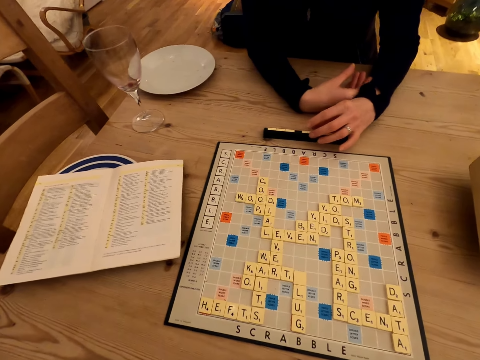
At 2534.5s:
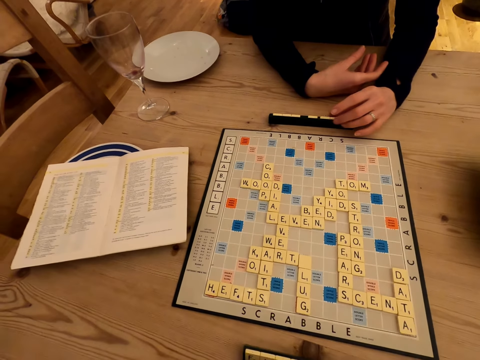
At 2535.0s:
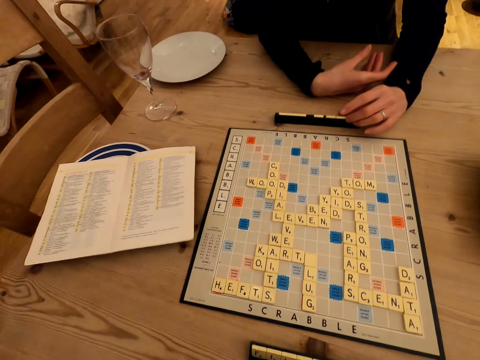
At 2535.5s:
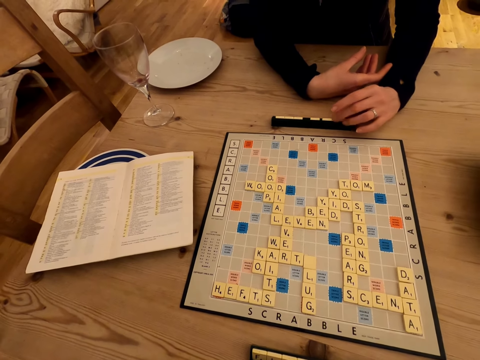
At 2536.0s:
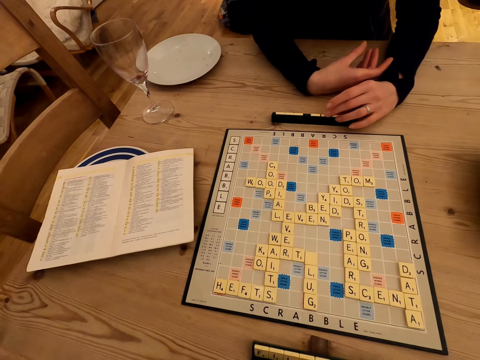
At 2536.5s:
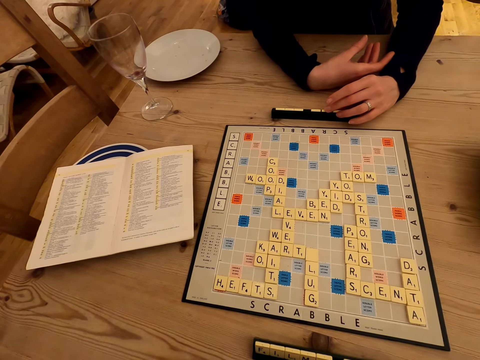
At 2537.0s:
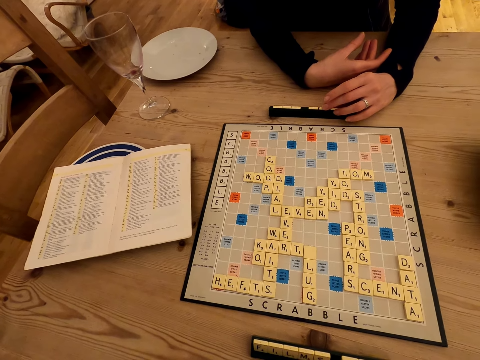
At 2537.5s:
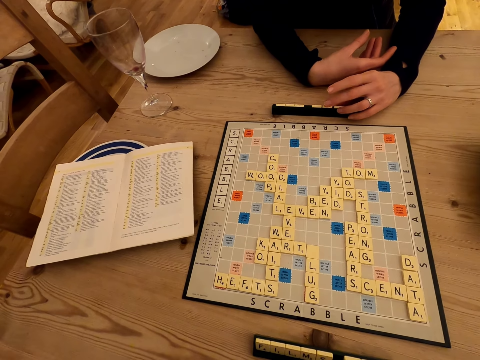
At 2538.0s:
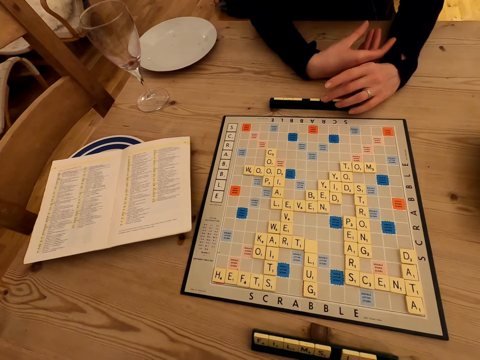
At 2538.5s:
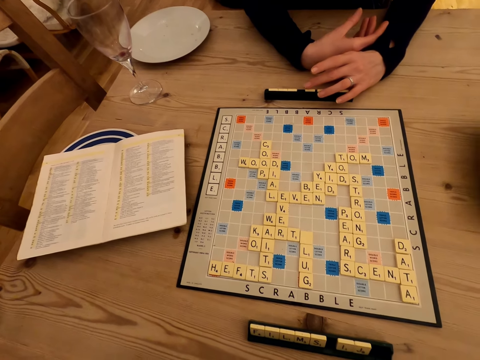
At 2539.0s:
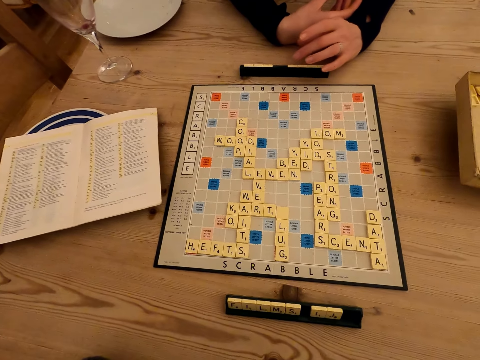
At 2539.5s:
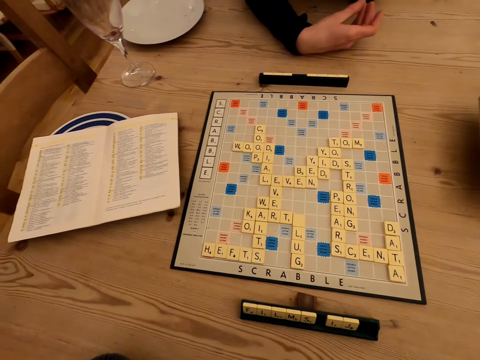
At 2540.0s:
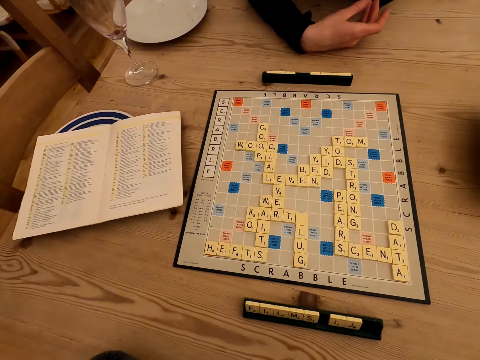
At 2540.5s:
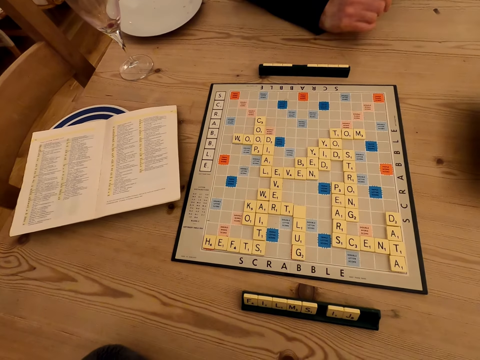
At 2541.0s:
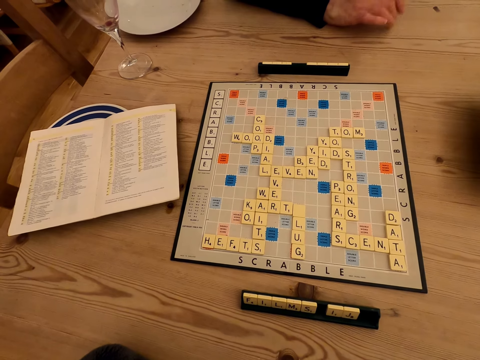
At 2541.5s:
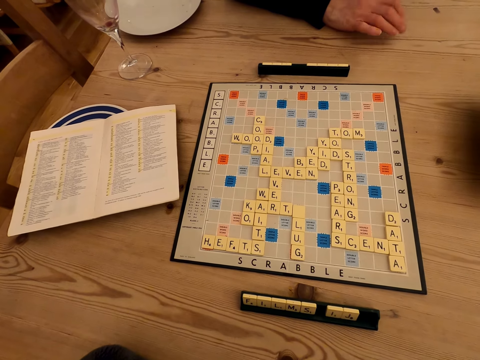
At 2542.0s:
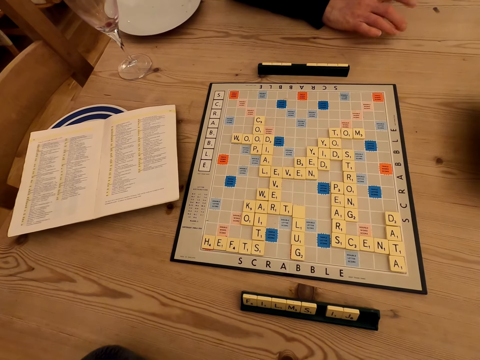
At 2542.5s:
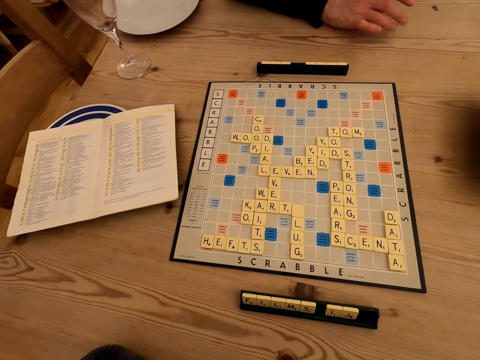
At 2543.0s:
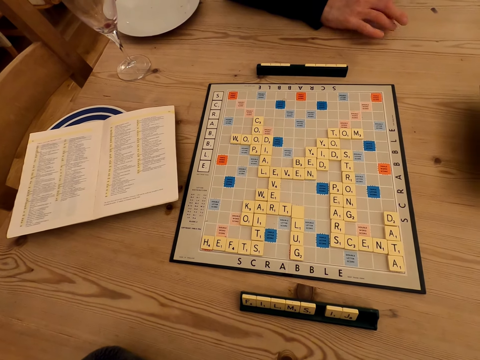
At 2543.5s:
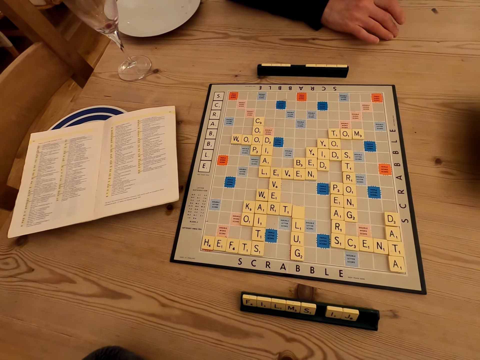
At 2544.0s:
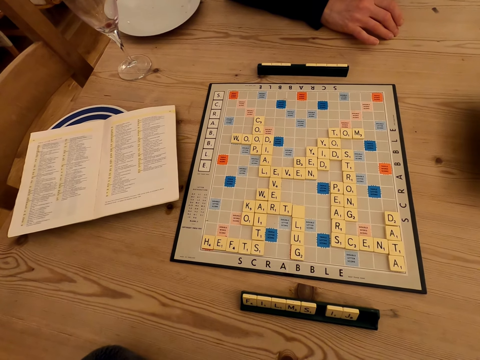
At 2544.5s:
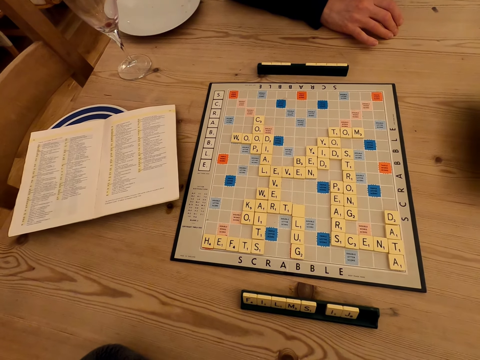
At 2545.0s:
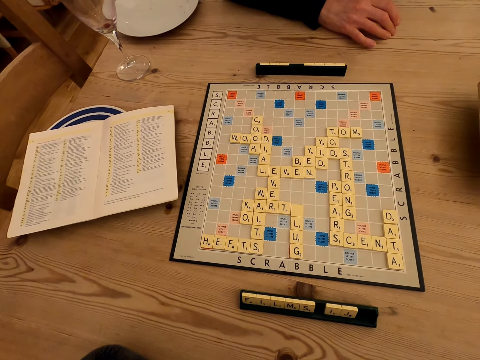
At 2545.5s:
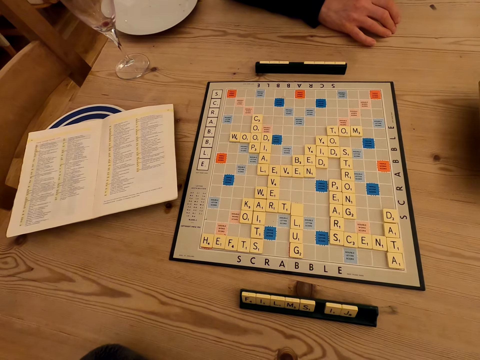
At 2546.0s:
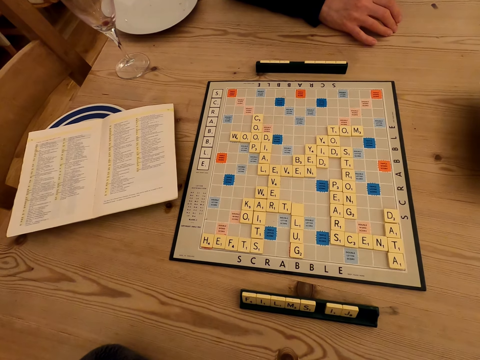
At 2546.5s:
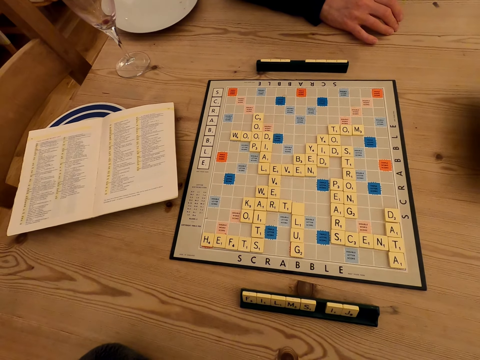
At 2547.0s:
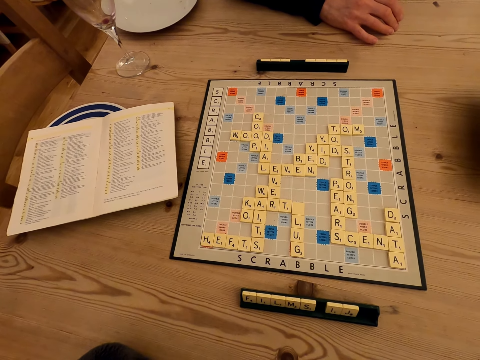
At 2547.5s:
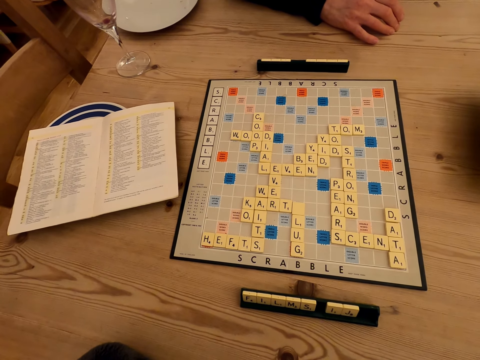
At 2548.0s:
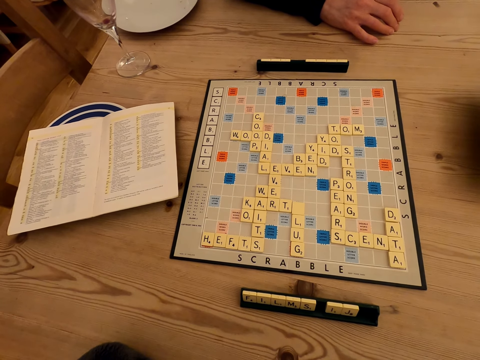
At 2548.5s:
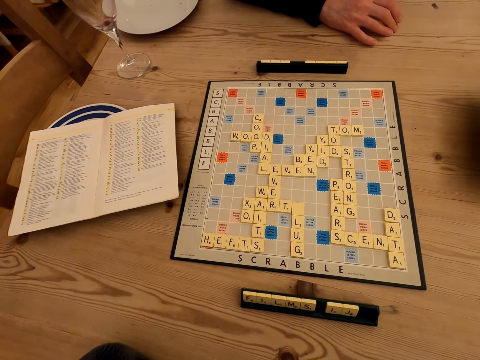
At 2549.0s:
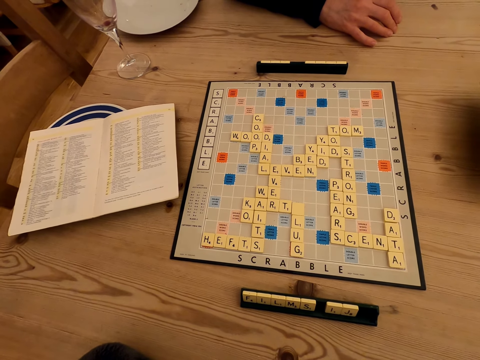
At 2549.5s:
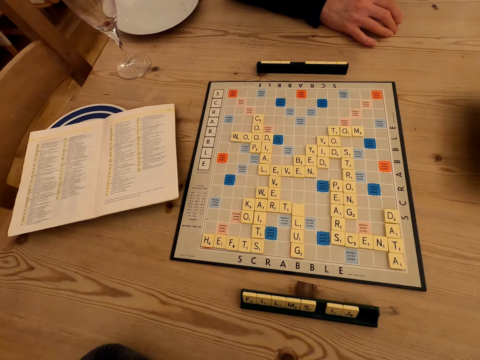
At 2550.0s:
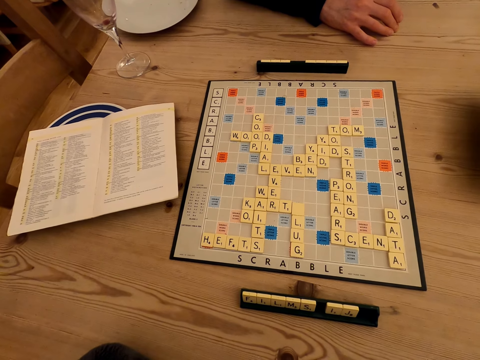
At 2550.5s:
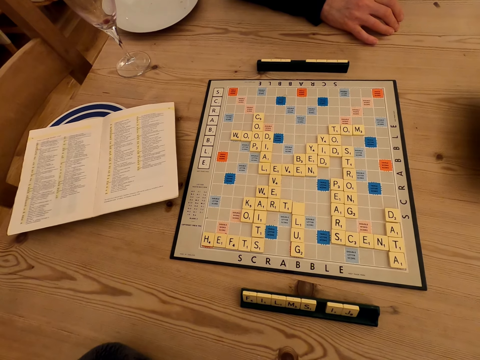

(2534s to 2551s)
The camera wearer looks at the board and moves hands. The man taps on the table. The camera wearer looks at the board.

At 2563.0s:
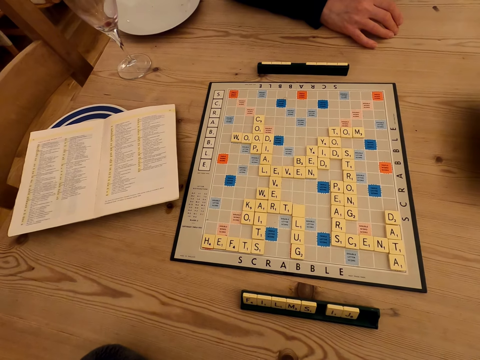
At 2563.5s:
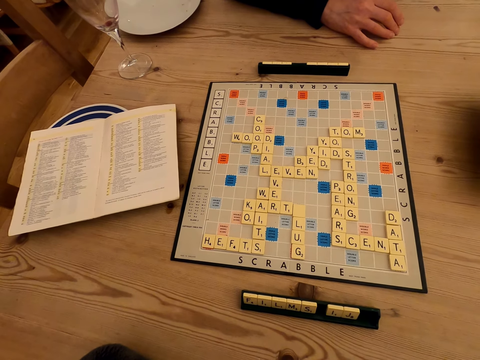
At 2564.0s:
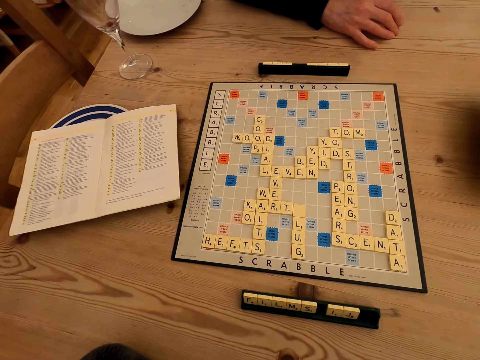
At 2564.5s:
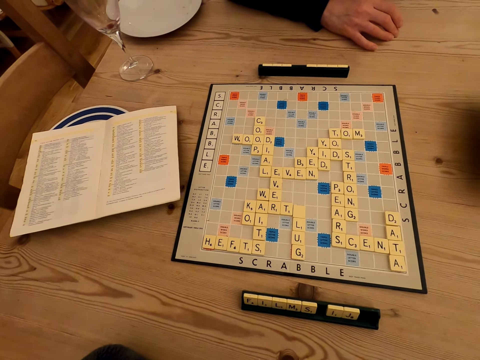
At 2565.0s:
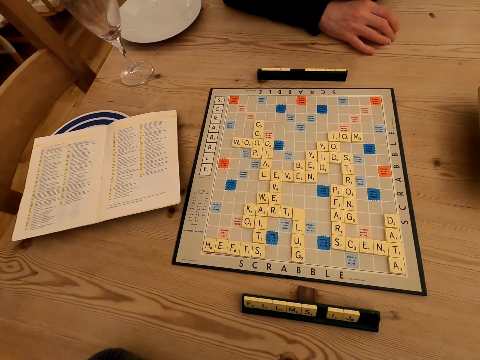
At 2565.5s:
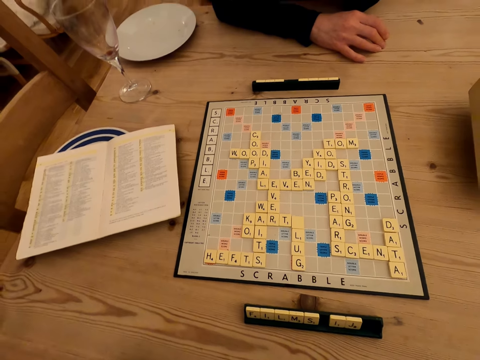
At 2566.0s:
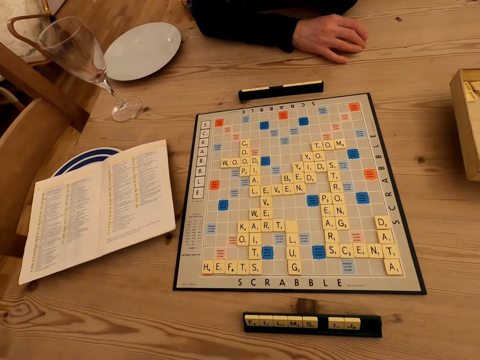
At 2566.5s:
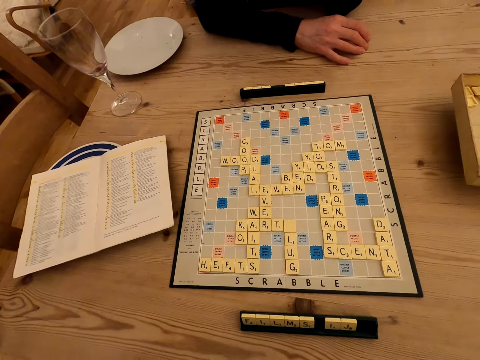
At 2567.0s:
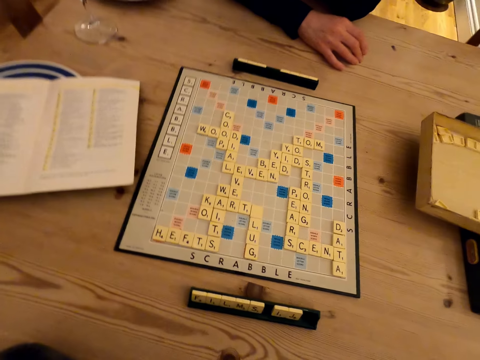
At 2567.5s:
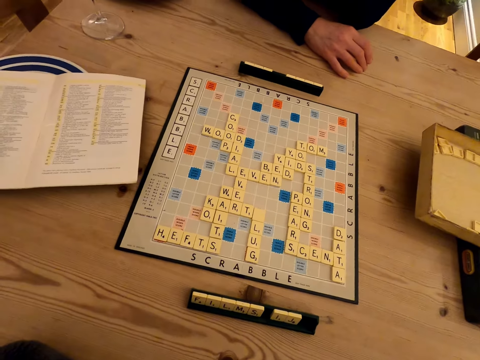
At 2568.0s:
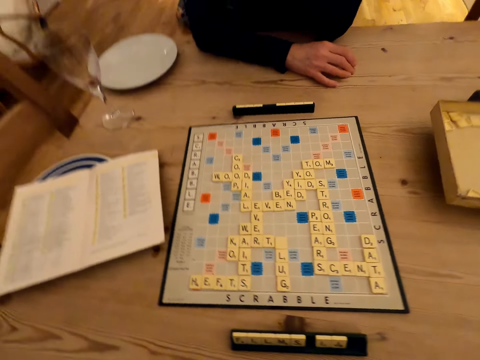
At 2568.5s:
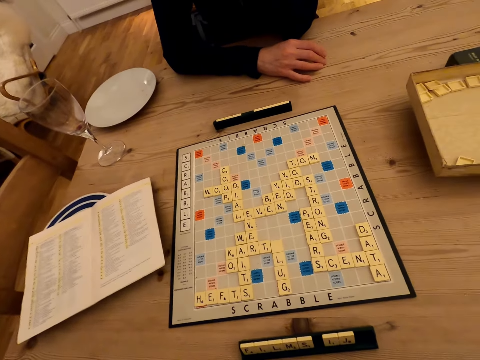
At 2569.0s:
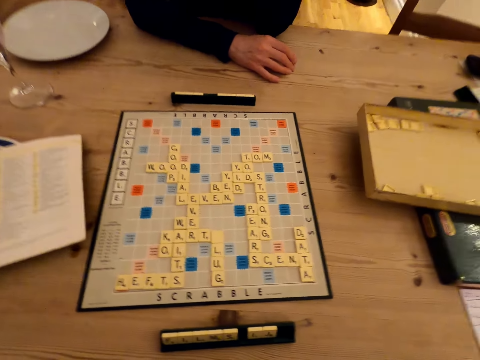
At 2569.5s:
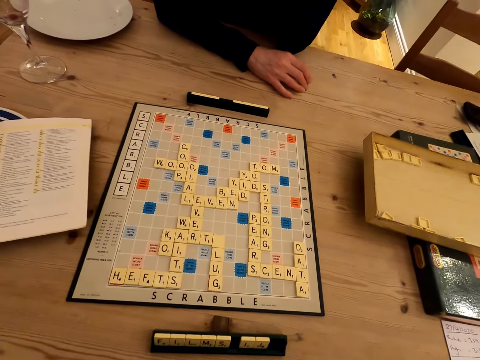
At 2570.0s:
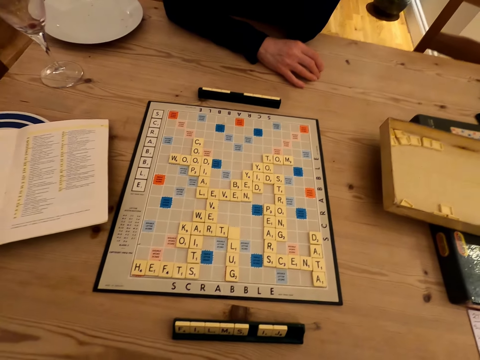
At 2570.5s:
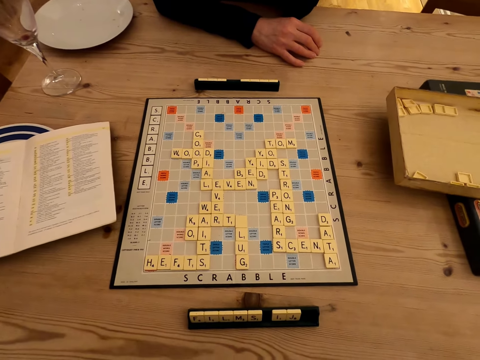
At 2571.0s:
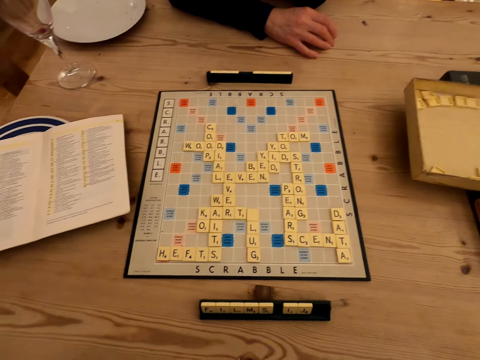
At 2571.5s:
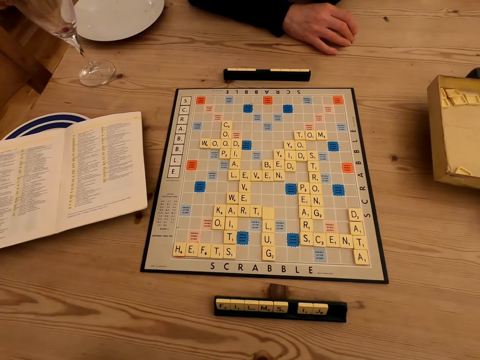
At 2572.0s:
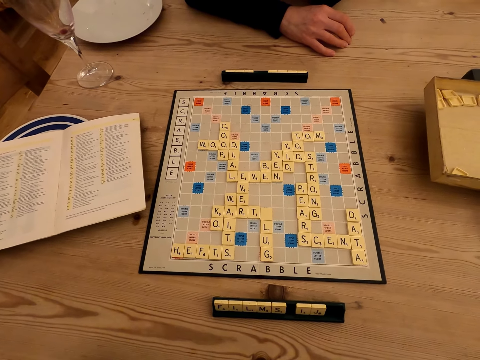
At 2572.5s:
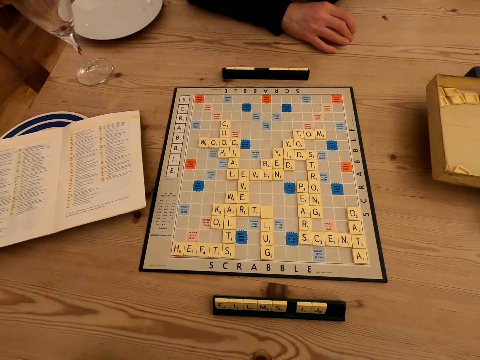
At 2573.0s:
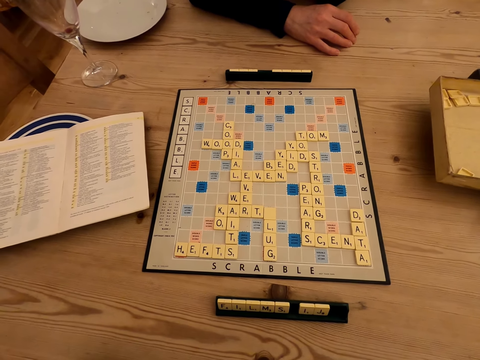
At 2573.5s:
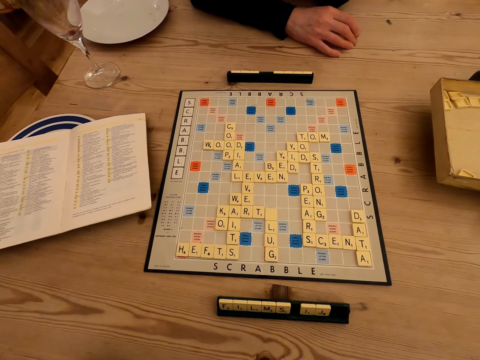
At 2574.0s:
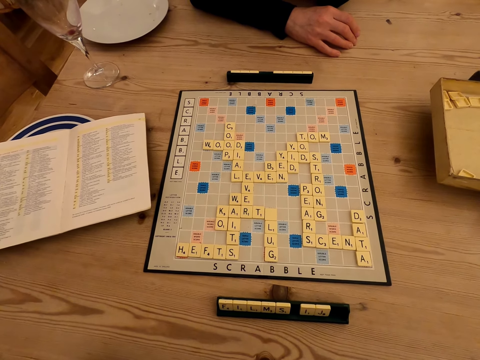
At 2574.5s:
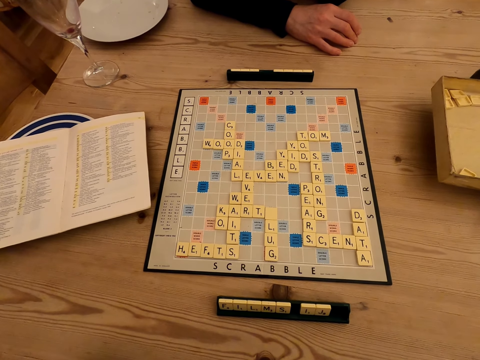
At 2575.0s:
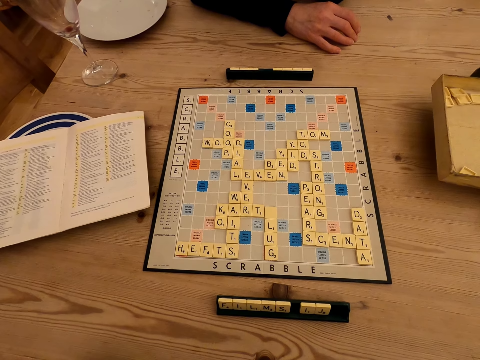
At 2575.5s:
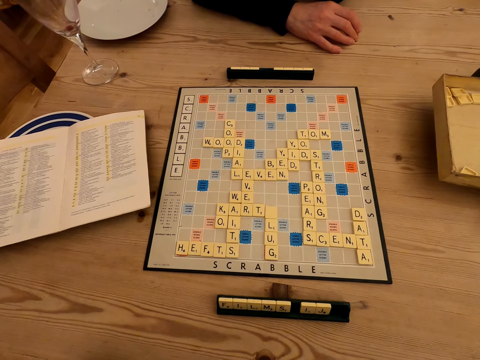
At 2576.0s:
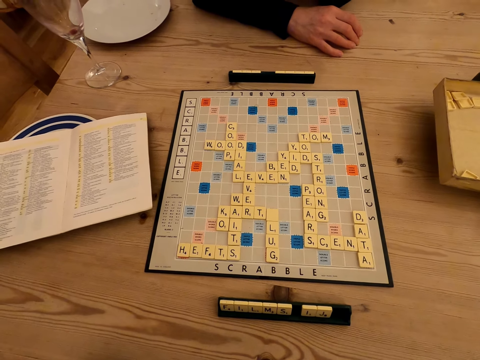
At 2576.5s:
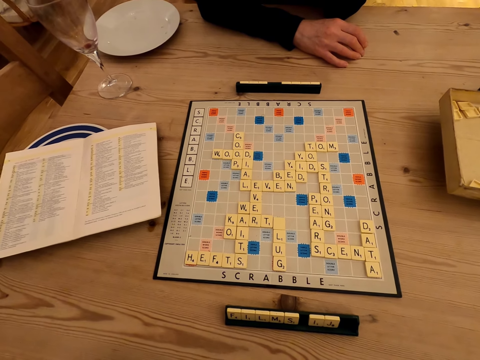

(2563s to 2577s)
The camera wearer looks around. They look at the board.
